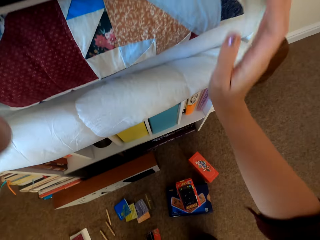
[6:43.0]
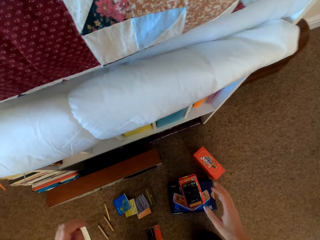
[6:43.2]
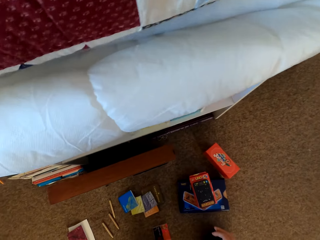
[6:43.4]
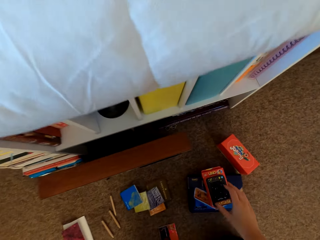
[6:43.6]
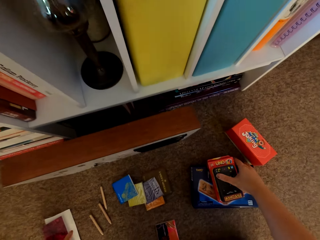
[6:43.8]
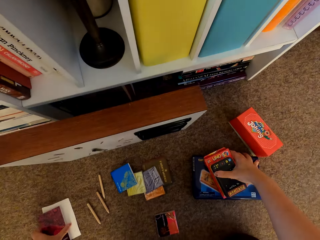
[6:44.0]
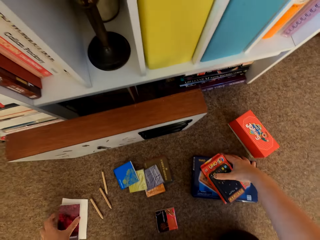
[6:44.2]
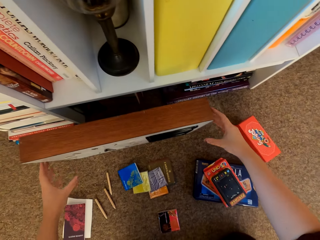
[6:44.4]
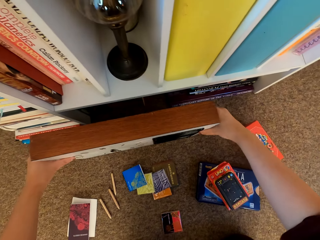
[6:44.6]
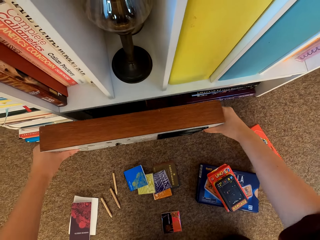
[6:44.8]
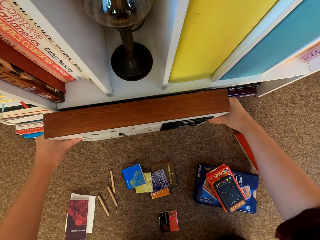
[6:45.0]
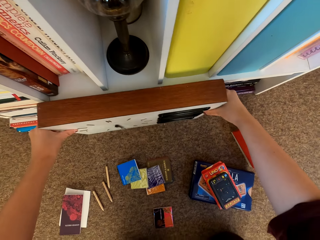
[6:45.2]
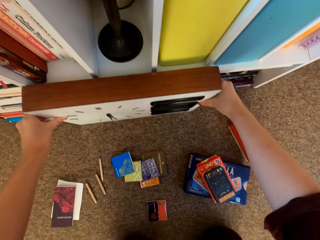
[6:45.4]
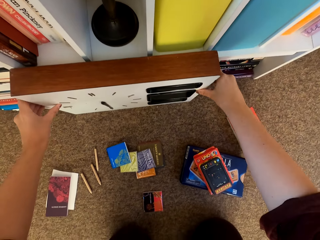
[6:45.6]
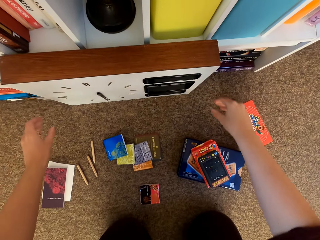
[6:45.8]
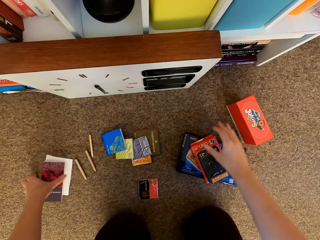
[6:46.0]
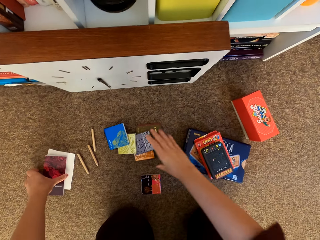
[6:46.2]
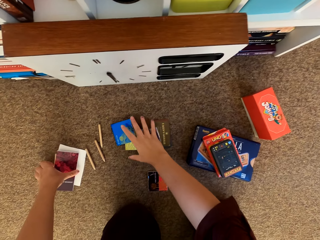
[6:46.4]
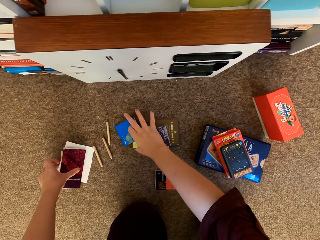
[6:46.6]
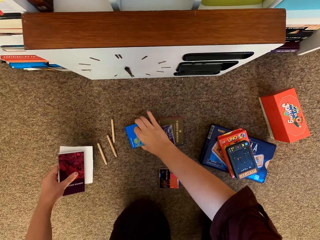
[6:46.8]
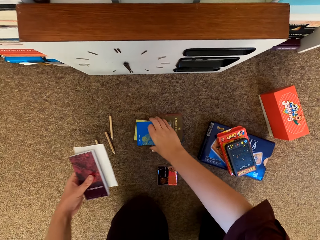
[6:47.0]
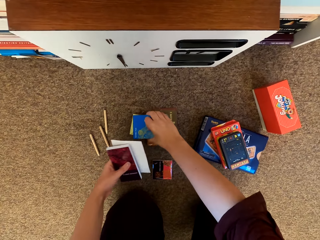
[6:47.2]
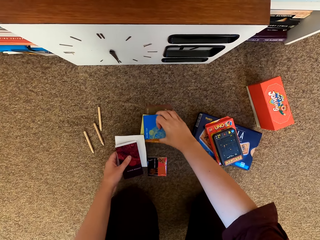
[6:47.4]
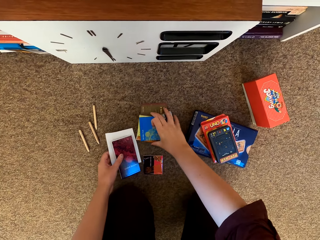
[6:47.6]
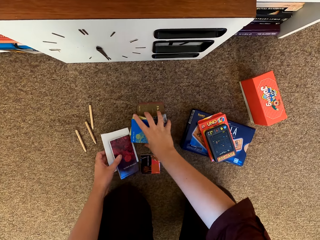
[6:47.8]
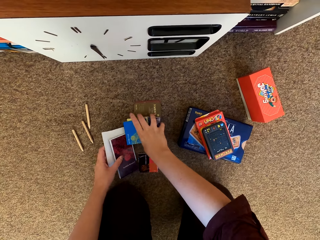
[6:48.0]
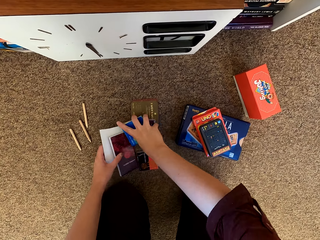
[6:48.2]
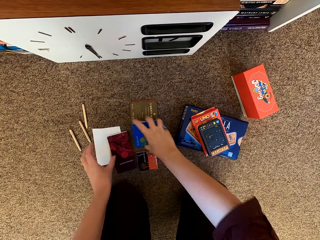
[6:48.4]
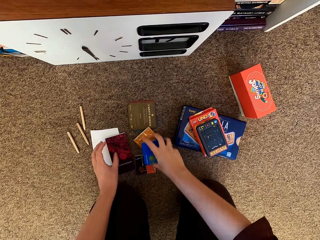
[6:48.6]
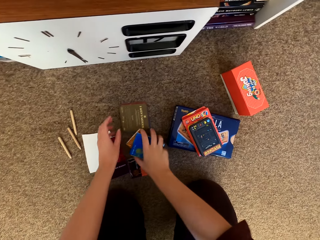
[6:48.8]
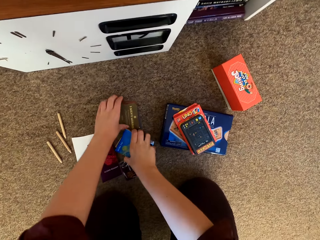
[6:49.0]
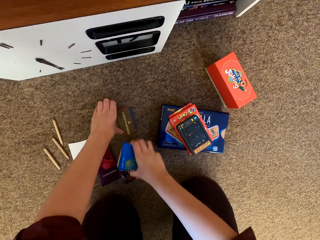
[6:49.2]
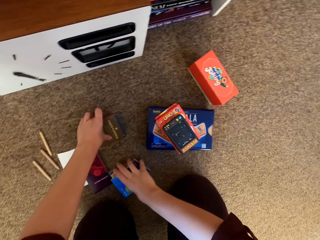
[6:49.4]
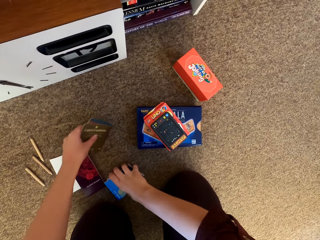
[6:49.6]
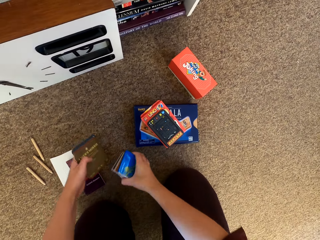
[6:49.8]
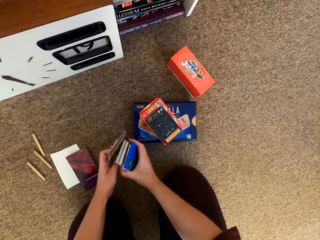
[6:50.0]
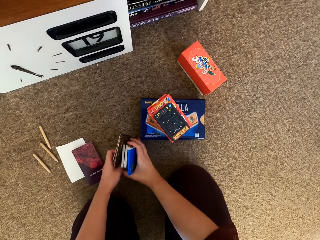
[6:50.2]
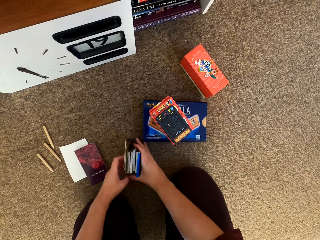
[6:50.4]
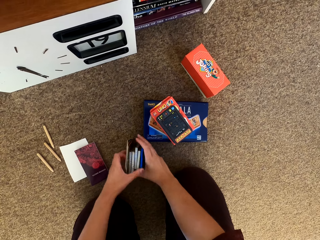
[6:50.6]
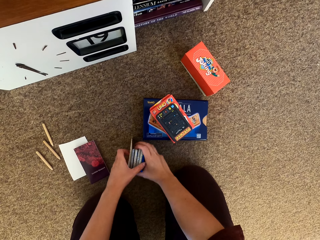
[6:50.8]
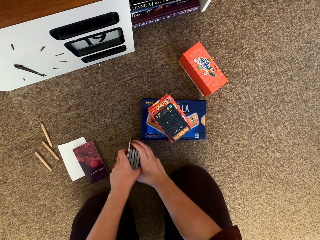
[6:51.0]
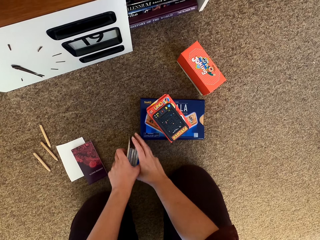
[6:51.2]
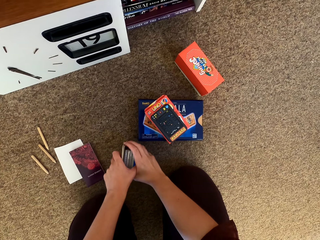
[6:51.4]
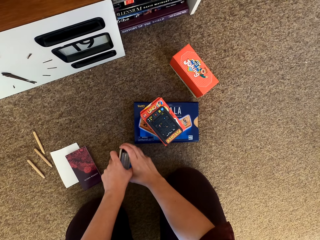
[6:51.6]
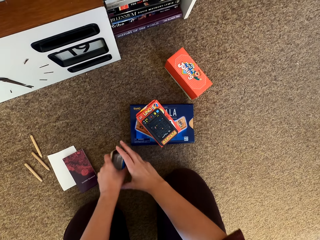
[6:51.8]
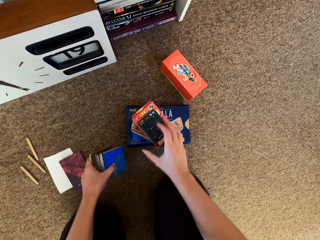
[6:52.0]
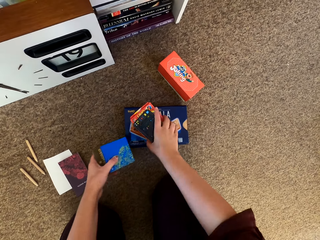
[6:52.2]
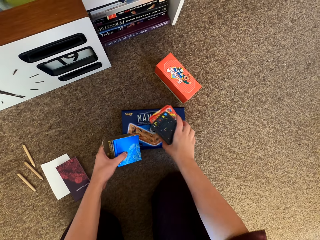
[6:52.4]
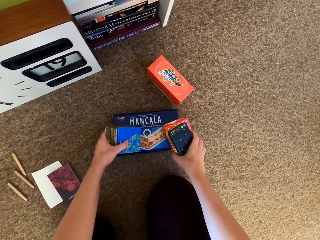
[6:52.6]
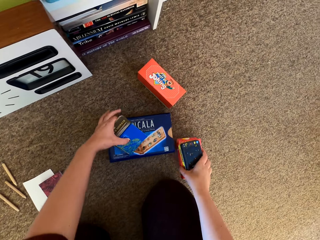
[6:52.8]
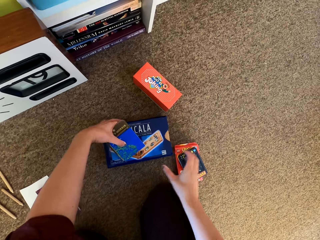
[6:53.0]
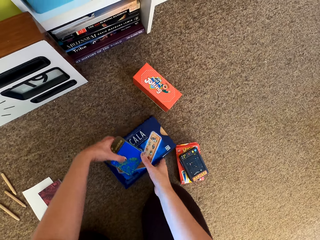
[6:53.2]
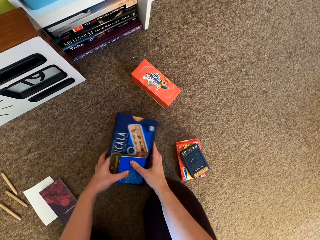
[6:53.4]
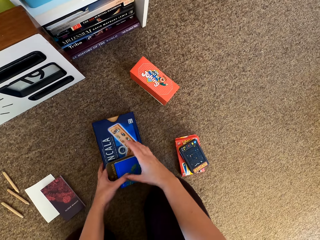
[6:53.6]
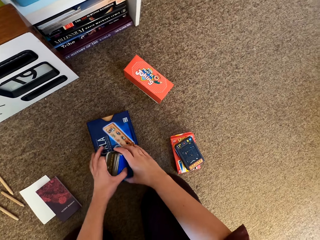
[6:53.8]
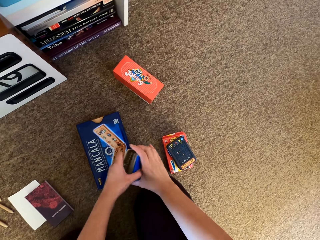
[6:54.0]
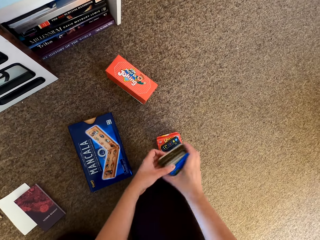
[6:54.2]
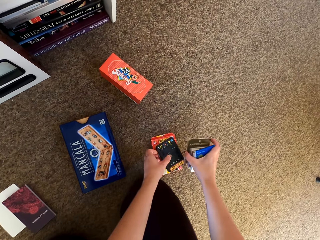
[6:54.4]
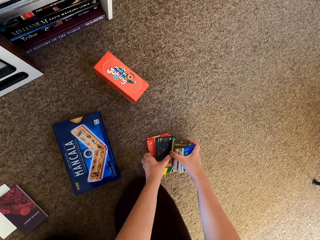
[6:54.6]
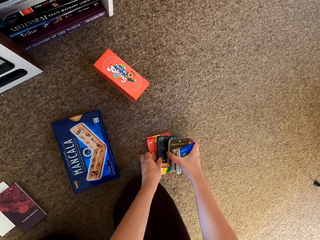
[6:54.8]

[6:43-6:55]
The camera wearer picks stuff from the floor. They pick cards.

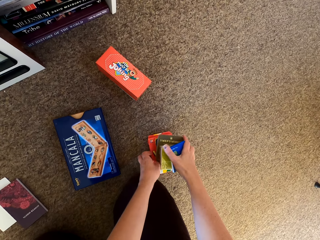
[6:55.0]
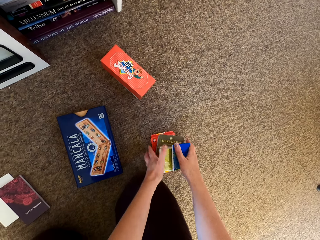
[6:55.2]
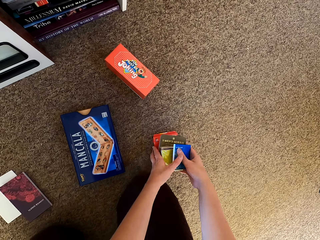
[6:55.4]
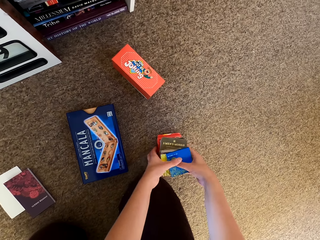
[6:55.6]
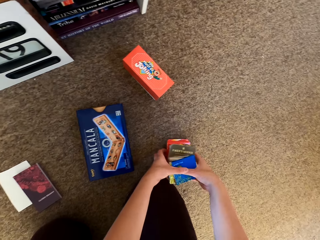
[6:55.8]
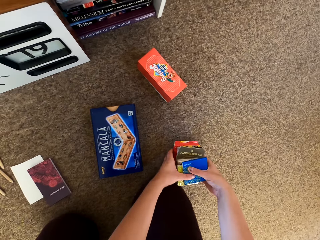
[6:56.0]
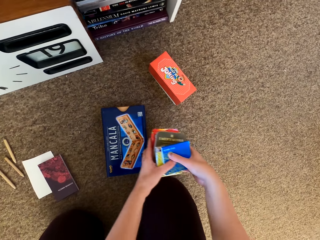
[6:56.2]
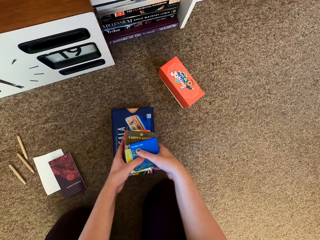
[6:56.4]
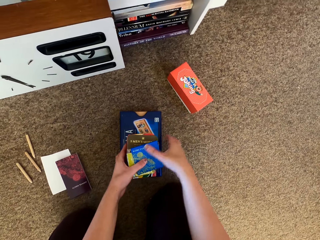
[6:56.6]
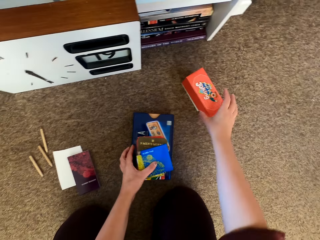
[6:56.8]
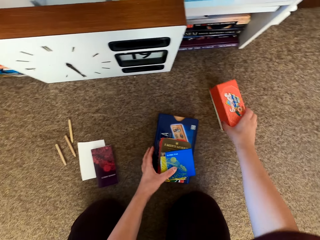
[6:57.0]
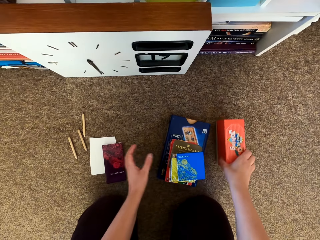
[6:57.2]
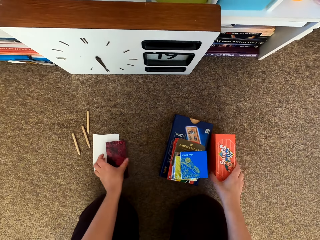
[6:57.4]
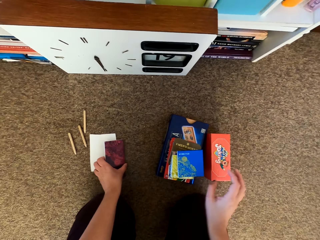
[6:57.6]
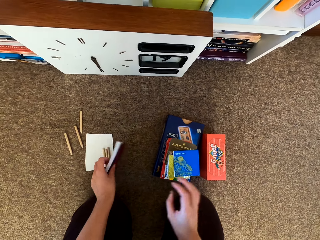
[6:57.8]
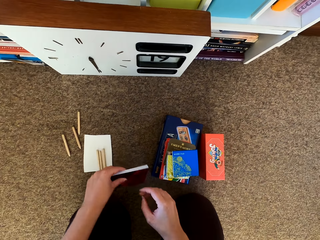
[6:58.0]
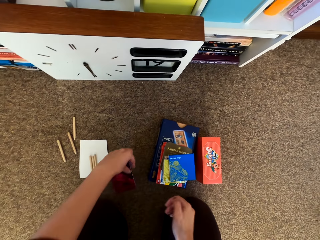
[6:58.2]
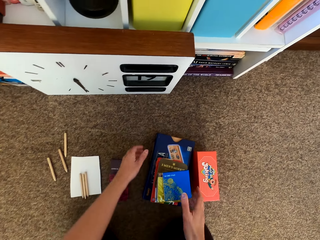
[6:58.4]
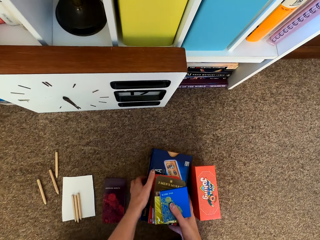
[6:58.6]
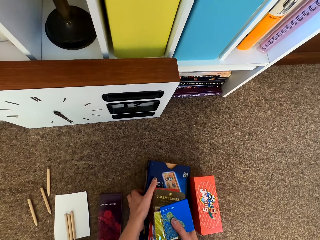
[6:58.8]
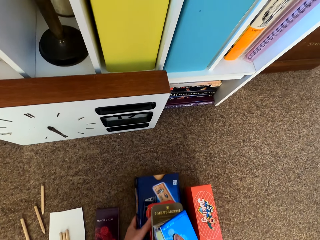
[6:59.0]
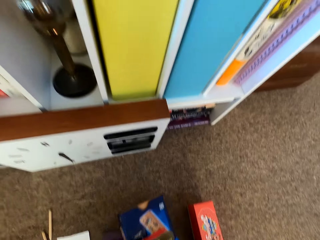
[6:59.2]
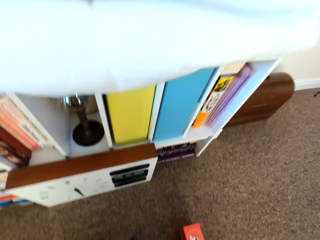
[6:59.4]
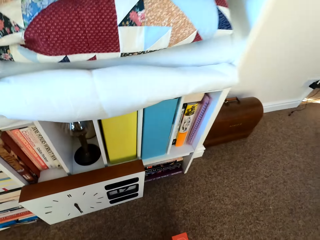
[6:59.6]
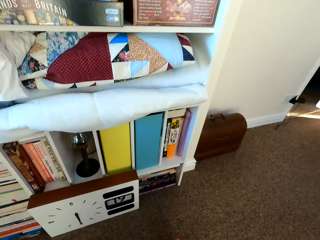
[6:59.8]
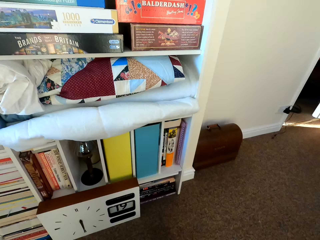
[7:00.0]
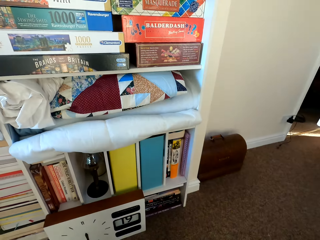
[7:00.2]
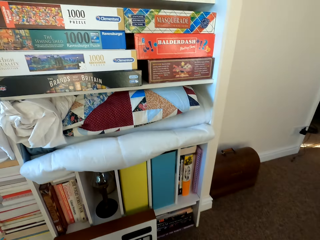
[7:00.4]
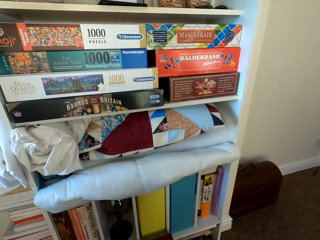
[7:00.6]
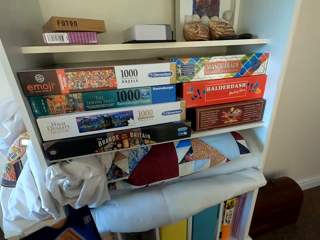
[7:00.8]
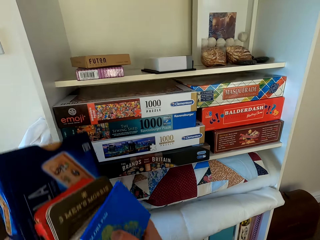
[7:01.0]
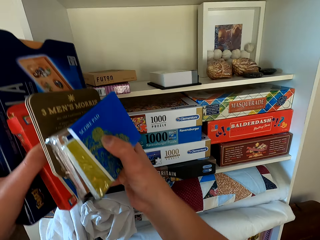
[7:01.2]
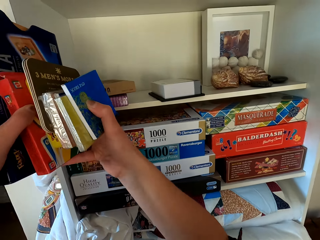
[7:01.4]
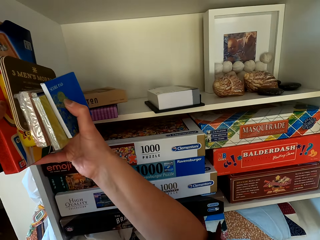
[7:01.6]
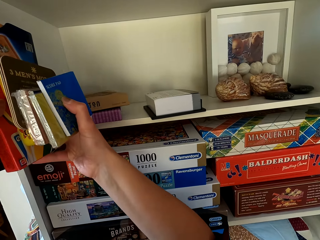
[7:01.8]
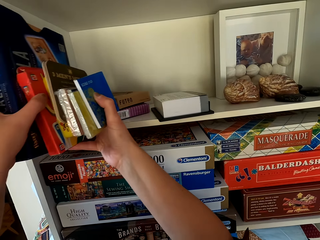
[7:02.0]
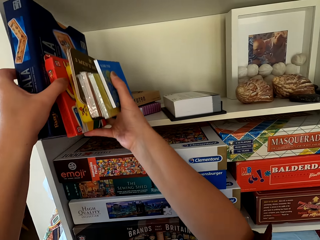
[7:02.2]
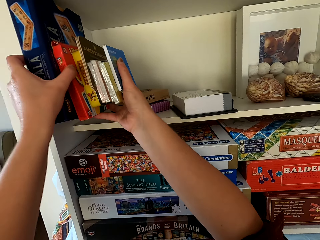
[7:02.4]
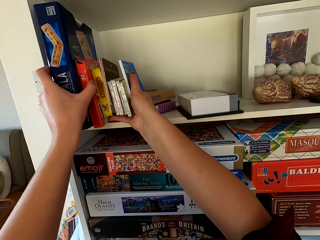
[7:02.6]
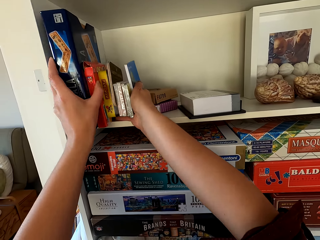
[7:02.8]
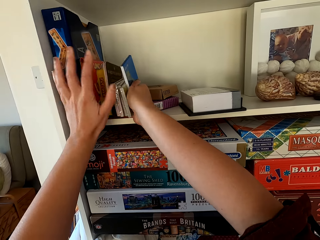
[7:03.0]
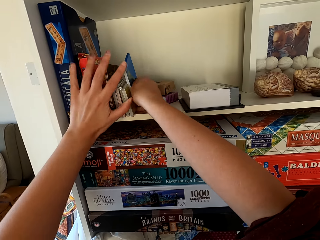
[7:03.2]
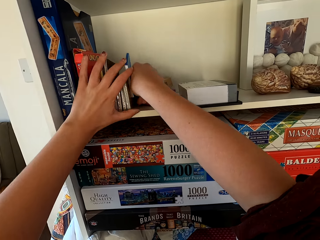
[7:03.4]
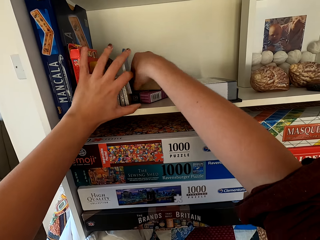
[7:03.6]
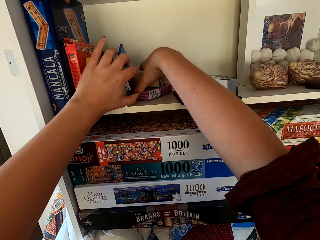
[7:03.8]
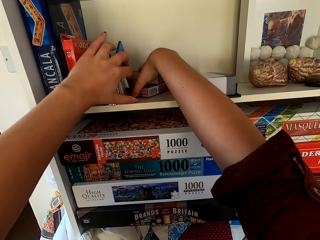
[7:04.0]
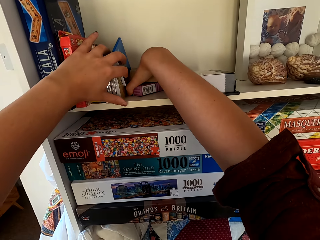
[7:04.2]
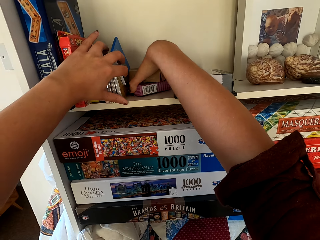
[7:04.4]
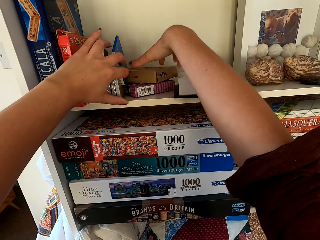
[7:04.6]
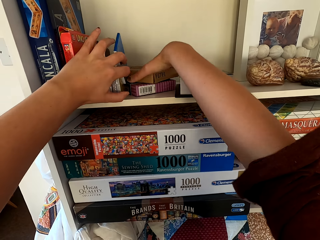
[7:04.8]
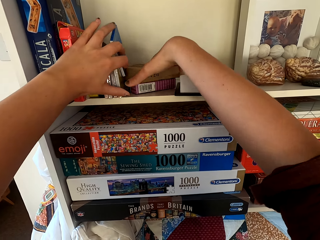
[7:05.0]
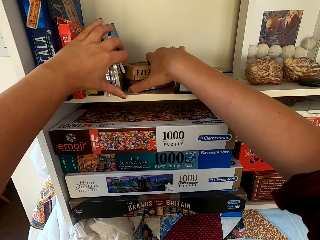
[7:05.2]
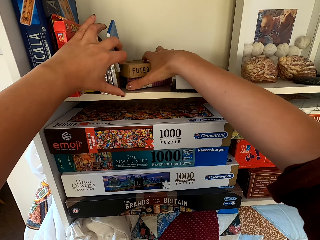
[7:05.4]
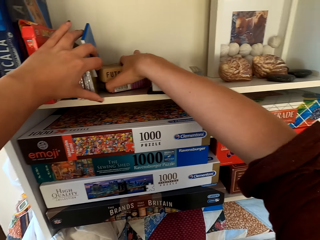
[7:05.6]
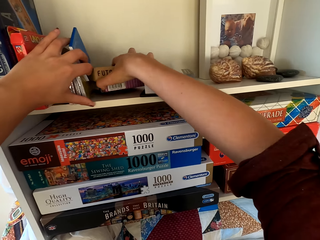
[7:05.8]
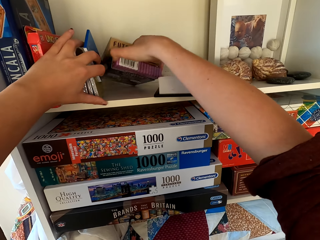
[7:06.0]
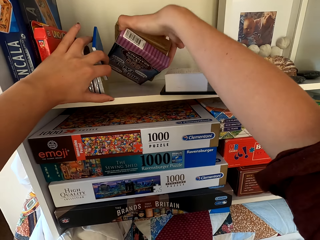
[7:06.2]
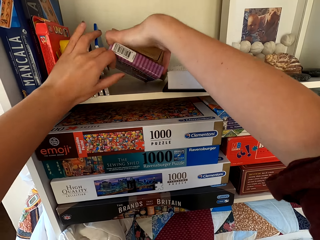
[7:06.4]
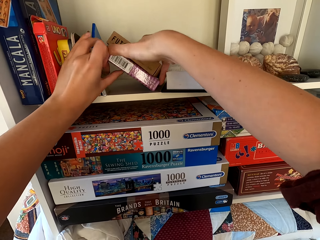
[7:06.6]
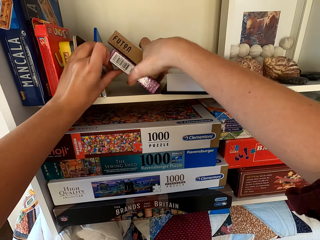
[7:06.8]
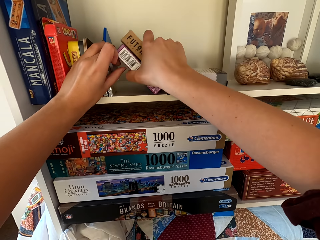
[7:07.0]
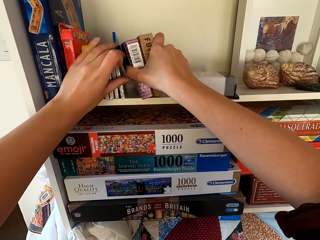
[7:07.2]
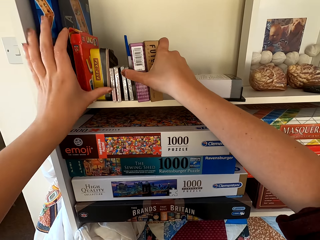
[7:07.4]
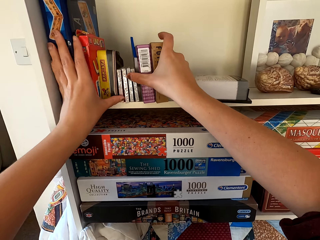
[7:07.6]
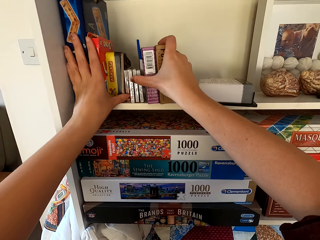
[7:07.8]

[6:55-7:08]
The camera wearer puts the books on the shelf. They arrange stuff on the shelf.
